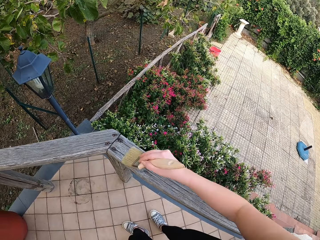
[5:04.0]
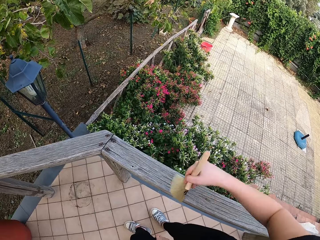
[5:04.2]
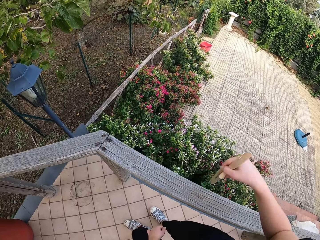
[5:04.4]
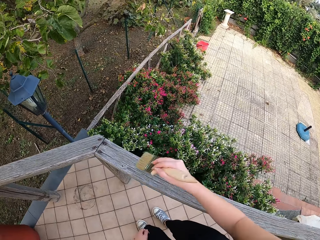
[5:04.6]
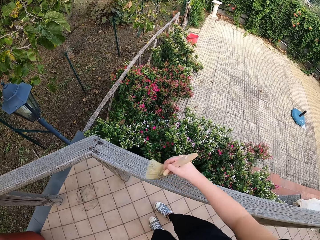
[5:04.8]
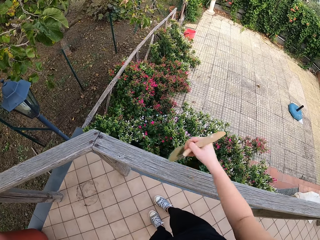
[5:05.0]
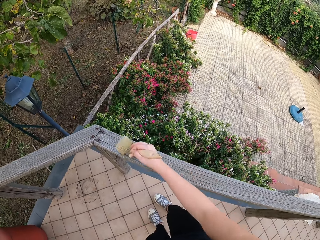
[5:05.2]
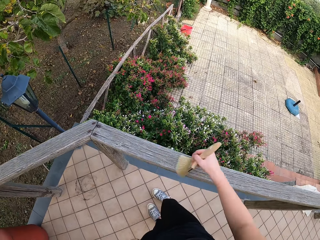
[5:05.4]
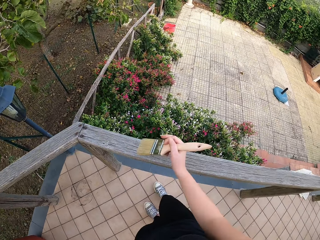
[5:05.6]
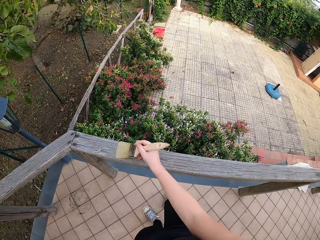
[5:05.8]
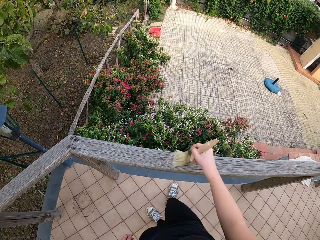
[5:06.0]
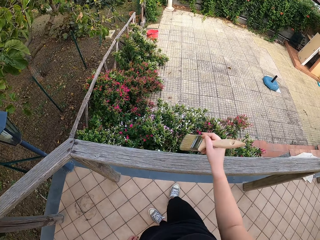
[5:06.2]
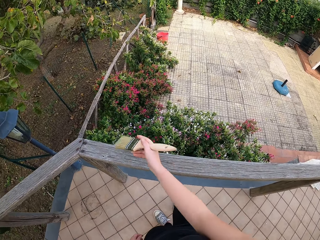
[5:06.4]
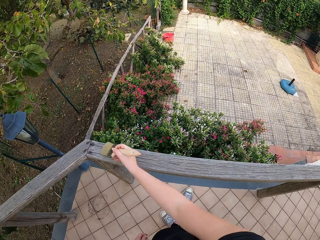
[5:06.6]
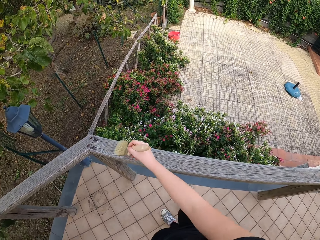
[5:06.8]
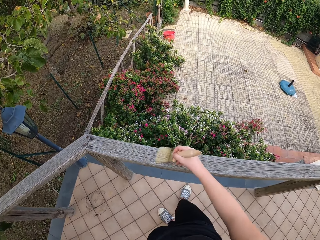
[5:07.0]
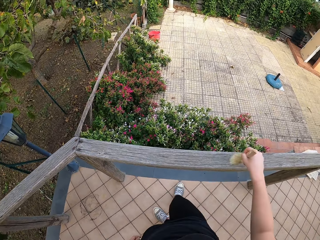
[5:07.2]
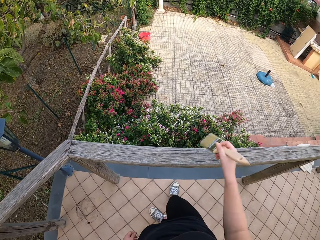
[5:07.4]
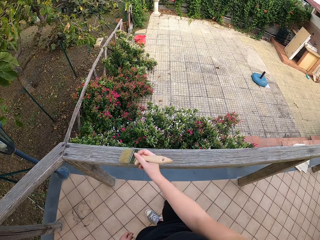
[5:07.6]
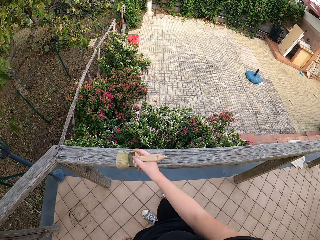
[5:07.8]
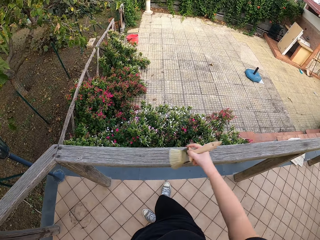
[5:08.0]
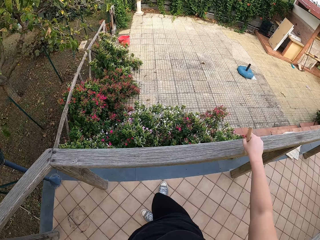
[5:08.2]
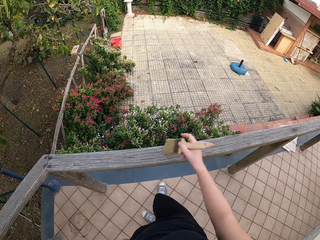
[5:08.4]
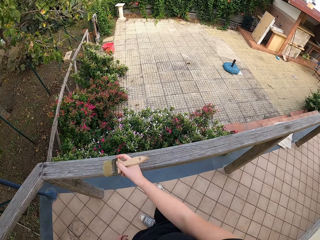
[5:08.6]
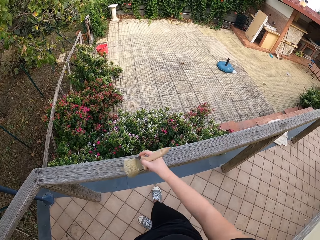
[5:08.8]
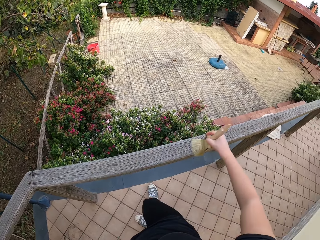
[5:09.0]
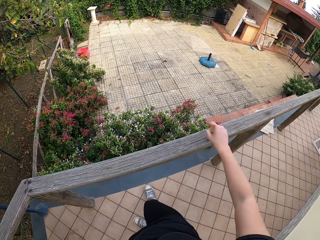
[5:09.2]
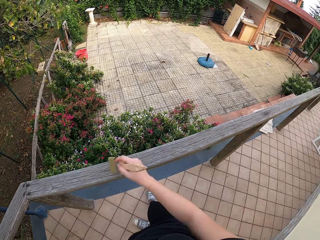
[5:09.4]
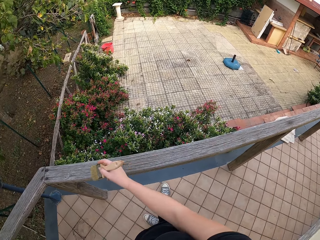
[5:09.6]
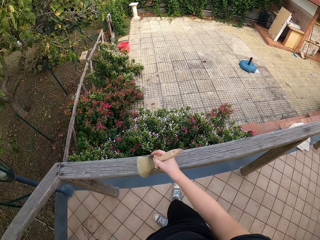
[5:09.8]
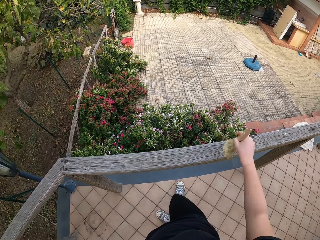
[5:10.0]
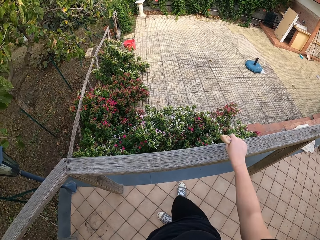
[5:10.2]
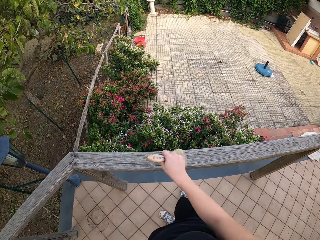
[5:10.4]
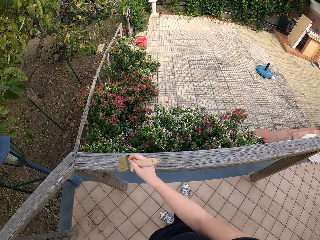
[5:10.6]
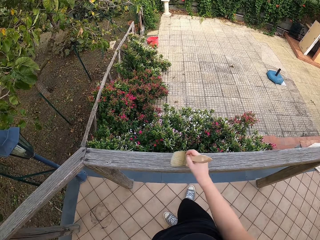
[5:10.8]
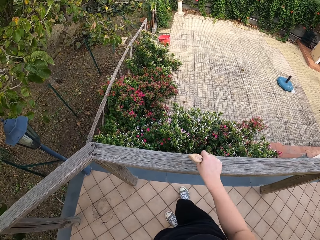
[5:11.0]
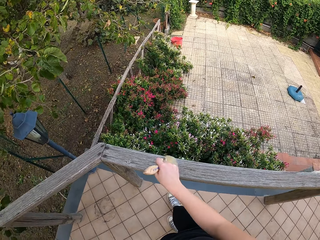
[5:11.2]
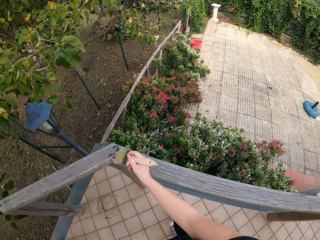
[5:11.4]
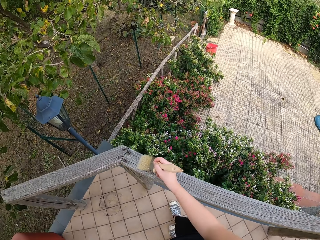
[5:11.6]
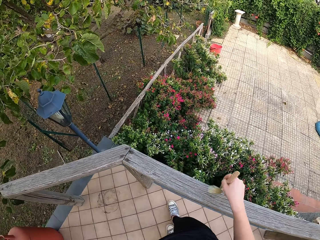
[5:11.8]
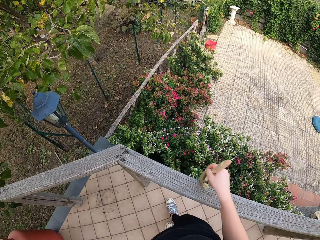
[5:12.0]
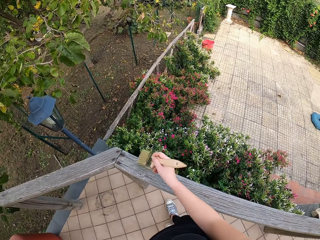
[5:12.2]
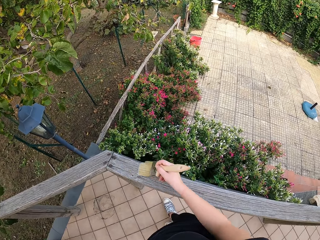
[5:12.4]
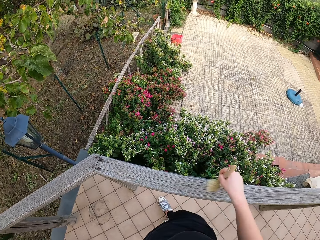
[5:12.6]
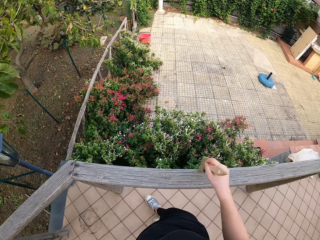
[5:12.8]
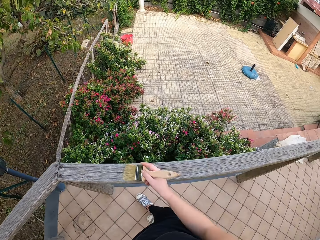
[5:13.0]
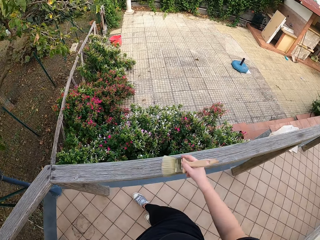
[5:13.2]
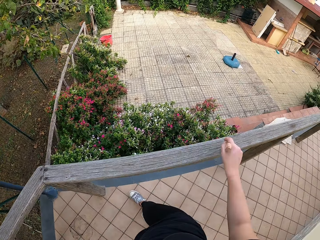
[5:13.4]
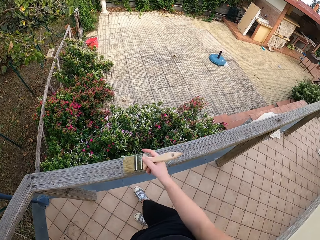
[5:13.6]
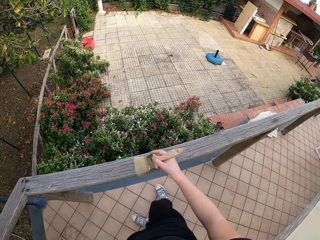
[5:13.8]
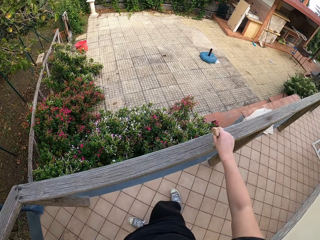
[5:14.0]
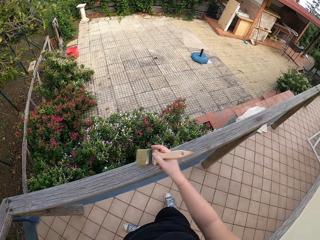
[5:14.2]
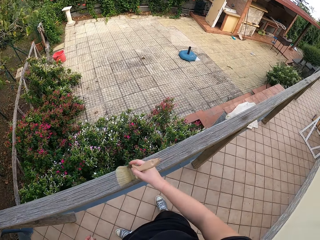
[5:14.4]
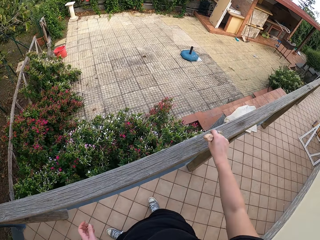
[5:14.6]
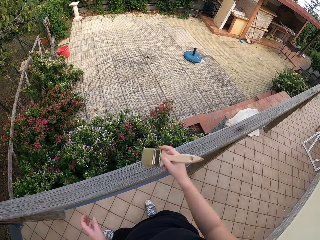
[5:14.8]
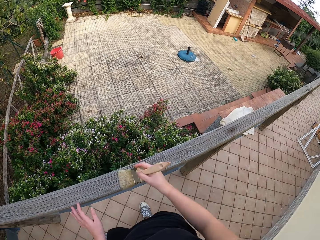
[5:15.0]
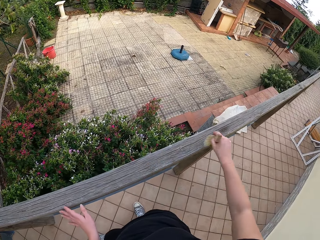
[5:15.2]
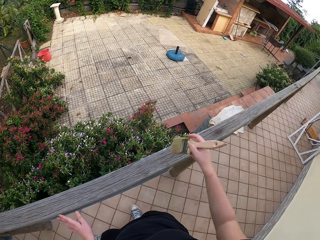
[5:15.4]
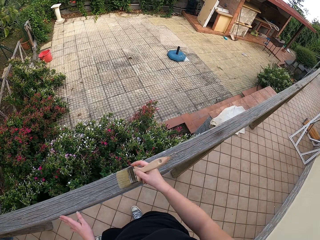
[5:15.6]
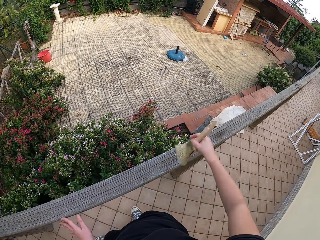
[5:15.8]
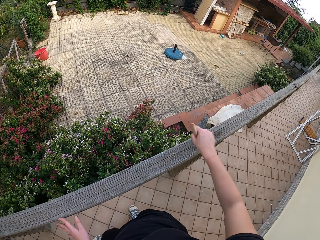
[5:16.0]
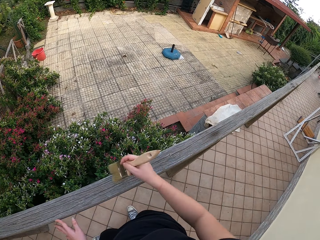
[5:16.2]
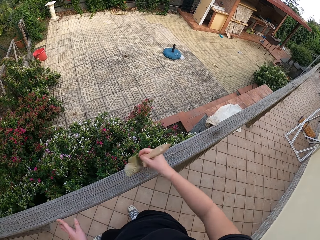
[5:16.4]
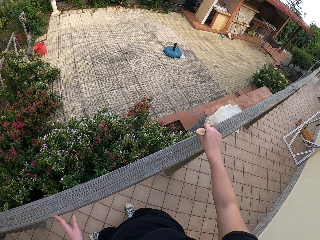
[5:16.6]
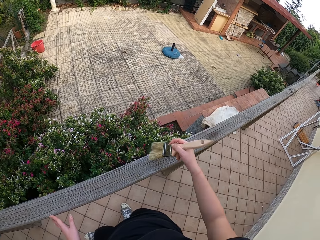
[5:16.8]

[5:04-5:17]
The camera wearer places her left hand on the wooden hand rail.

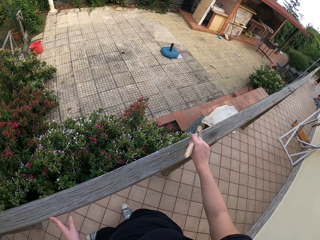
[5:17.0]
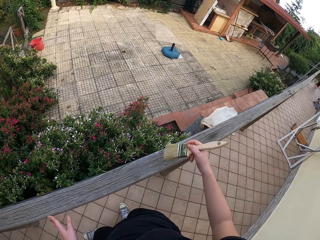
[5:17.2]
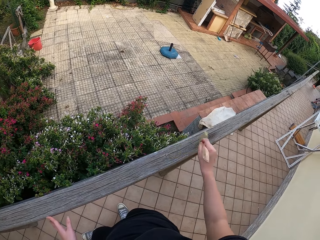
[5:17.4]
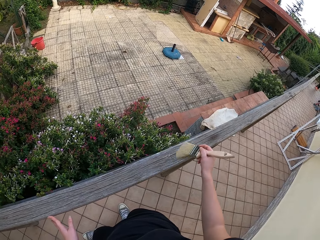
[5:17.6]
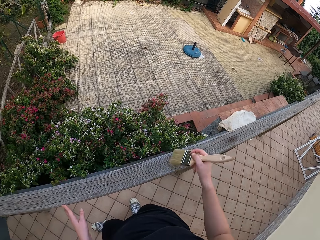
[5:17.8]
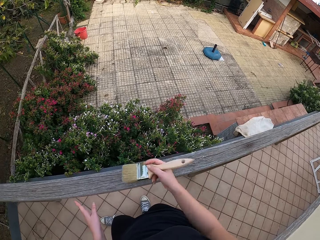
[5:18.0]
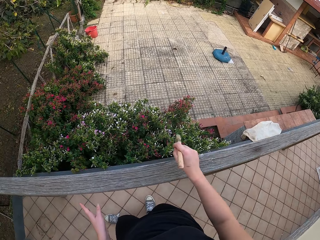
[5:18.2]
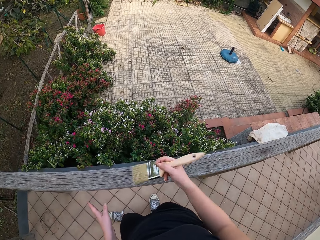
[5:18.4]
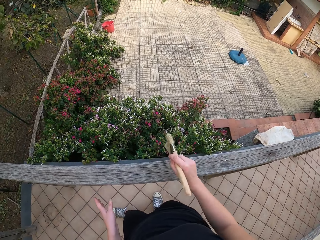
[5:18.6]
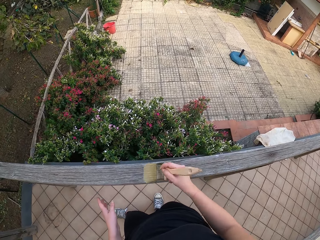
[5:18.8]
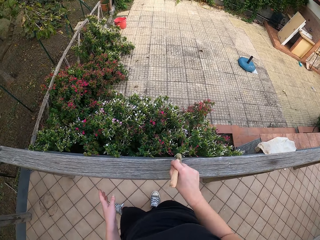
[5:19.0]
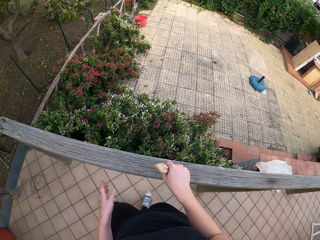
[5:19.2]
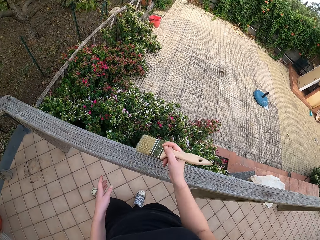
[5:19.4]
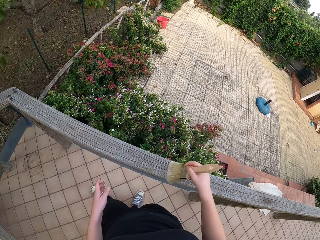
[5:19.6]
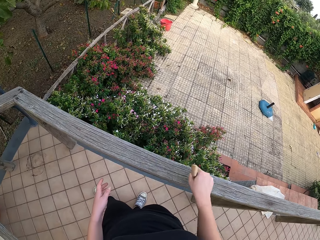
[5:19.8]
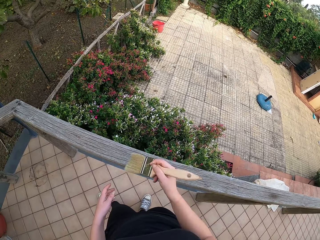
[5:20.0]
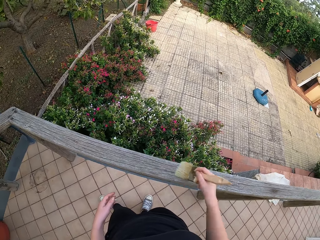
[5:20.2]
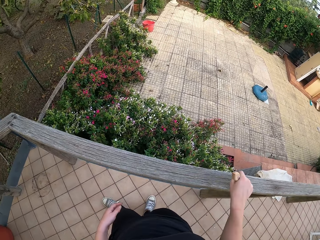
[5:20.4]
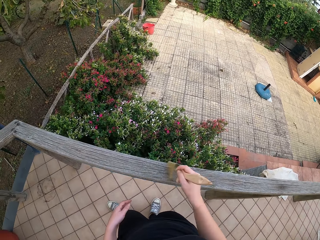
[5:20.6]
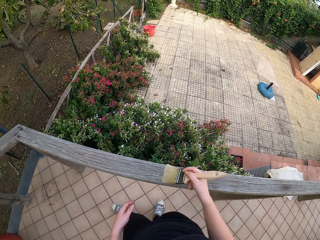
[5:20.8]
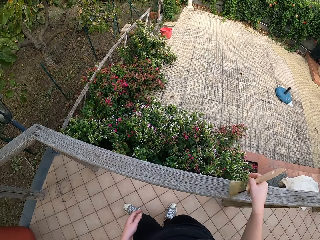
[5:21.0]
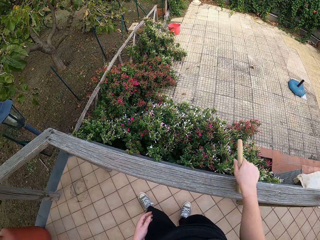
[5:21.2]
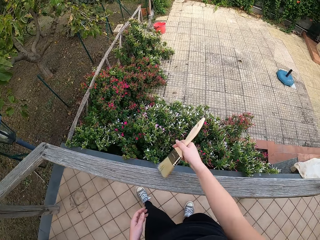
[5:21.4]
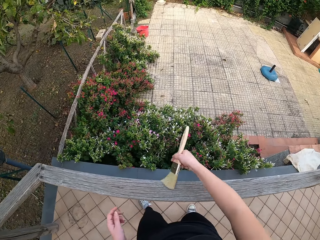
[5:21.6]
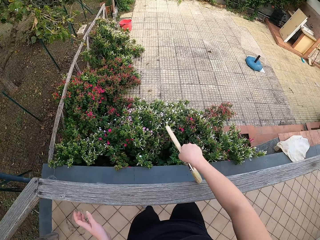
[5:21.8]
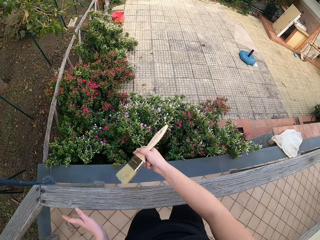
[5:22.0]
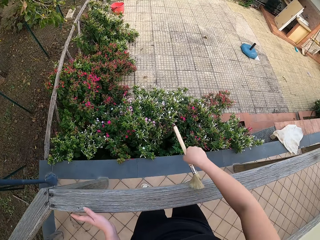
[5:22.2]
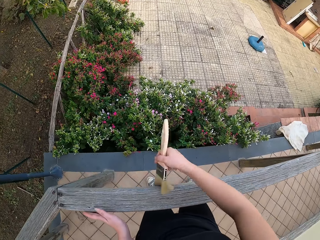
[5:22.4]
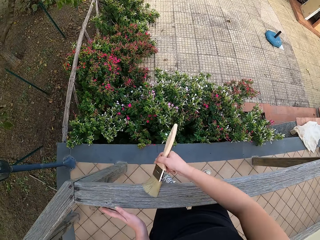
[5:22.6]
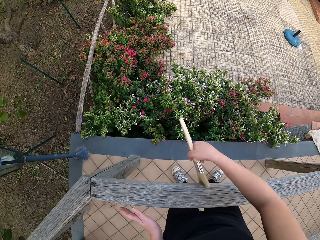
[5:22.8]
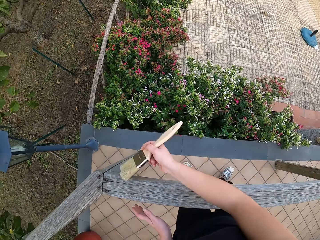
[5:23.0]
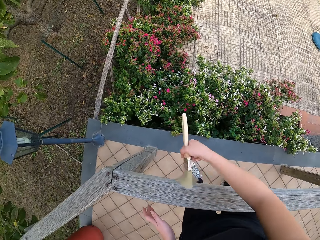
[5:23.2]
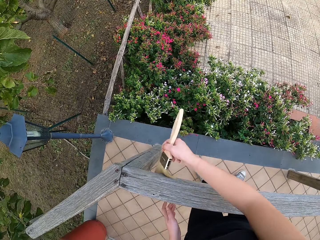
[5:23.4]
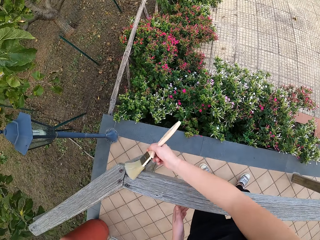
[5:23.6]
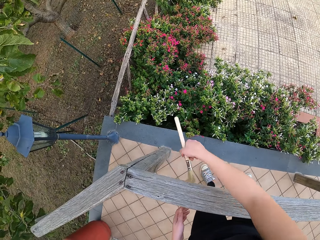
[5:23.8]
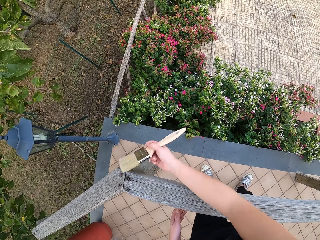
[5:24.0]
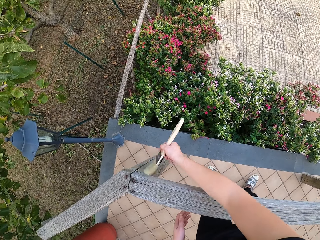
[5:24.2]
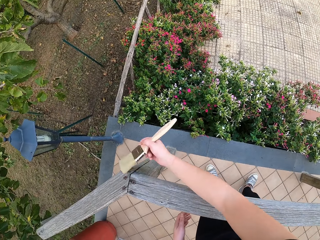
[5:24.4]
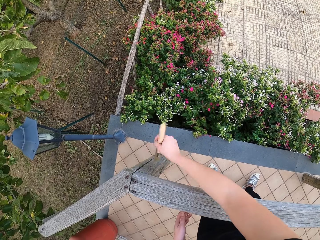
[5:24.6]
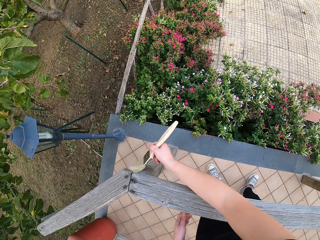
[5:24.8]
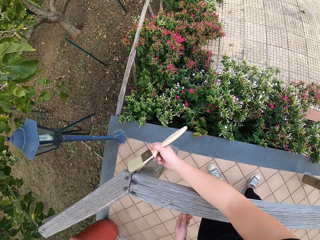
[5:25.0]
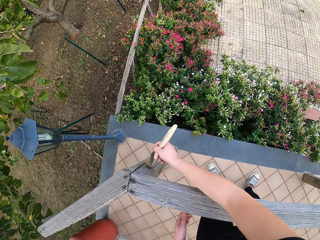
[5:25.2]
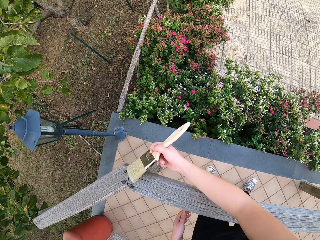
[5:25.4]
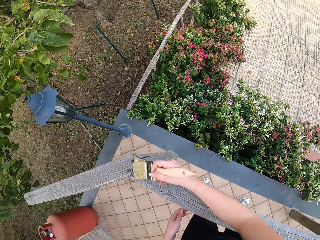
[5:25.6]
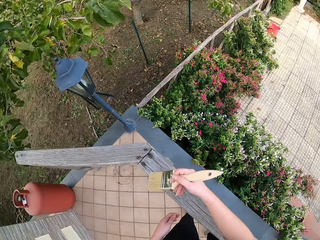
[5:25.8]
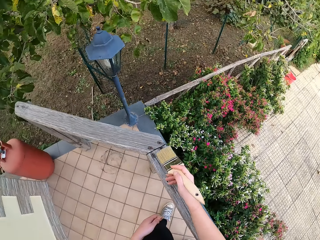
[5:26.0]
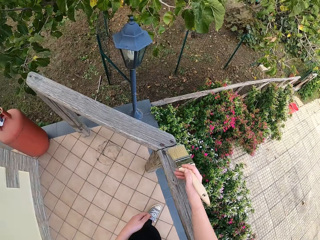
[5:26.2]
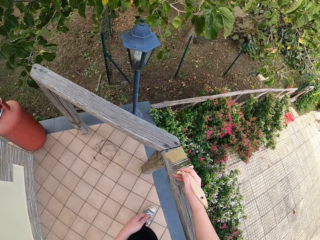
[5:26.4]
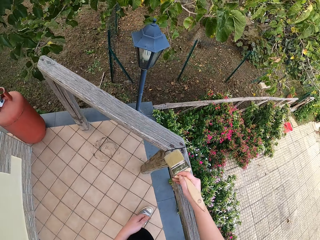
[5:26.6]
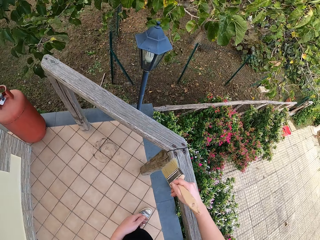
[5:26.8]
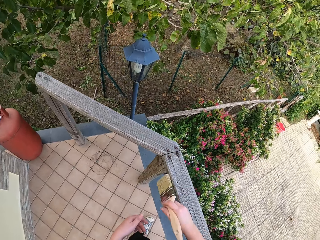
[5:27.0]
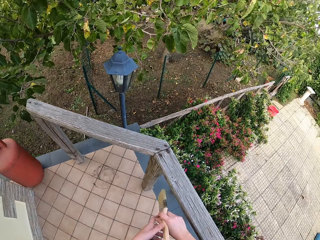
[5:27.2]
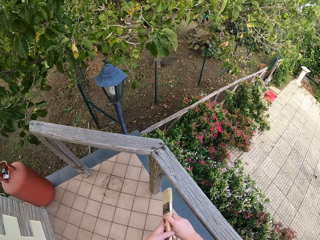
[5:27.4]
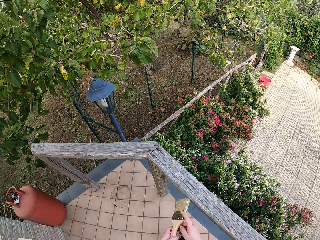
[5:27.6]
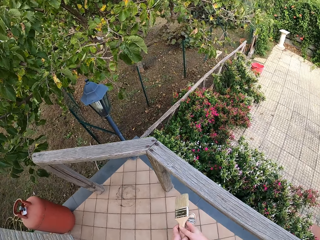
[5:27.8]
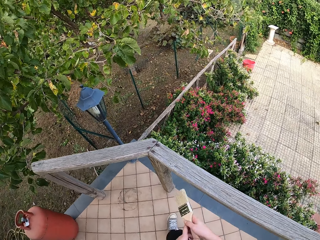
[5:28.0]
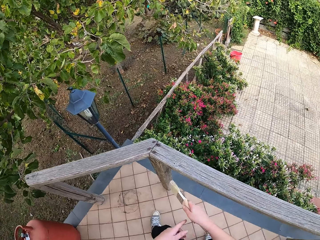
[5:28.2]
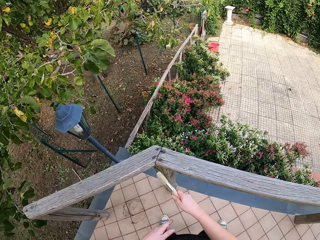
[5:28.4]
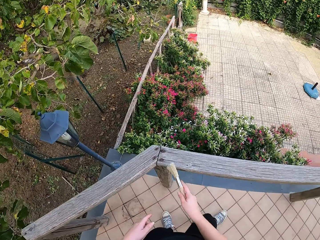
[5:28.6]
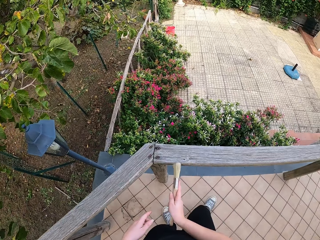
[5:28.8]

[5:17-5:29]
The camera wearer removes her left hand from the wooden hand rail. She places her left hand briefly on the wooden hand rail. She stops brushing the wooden hand rail. She adjusts the brush with her left hand. She holds the brush with both hands. She holds the brush with one hand.
